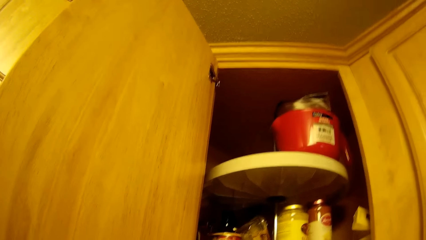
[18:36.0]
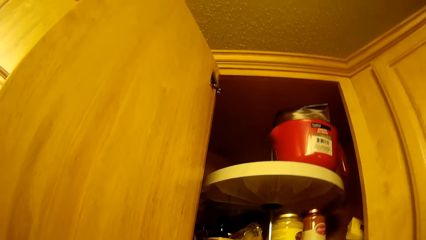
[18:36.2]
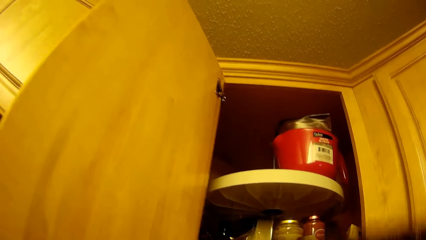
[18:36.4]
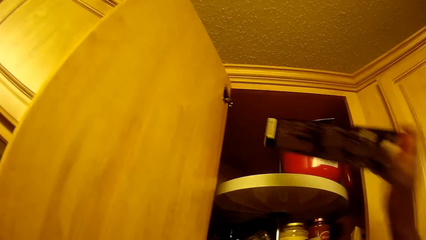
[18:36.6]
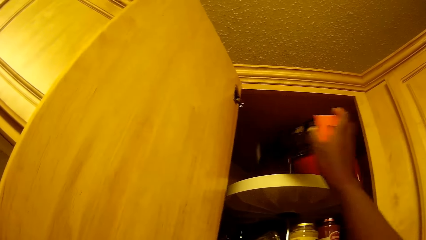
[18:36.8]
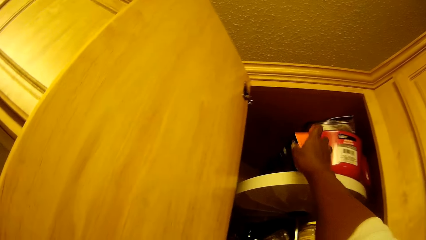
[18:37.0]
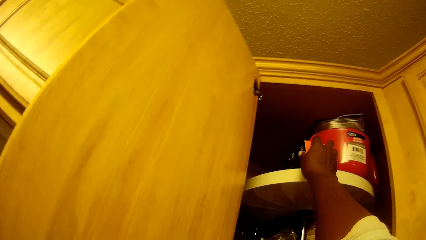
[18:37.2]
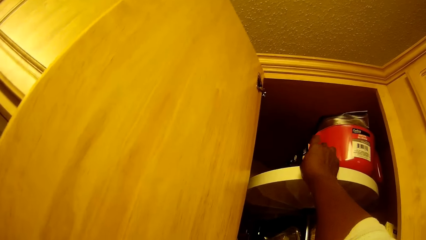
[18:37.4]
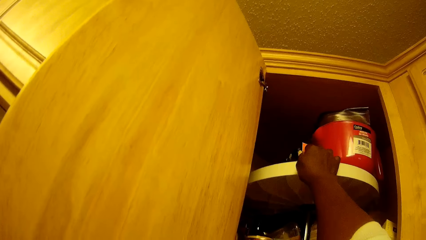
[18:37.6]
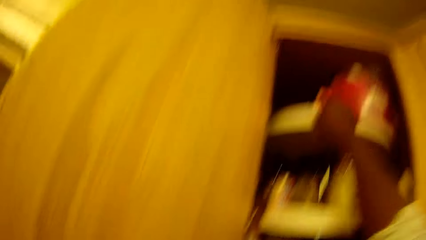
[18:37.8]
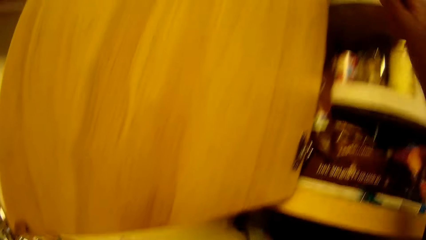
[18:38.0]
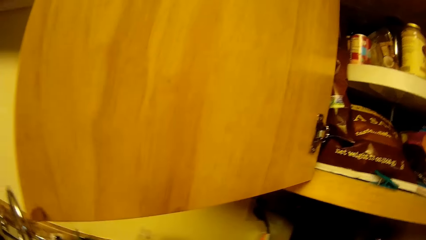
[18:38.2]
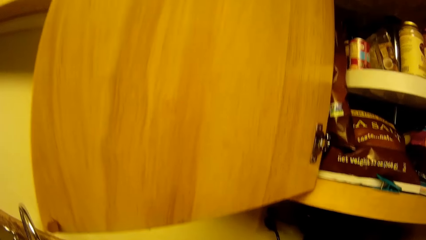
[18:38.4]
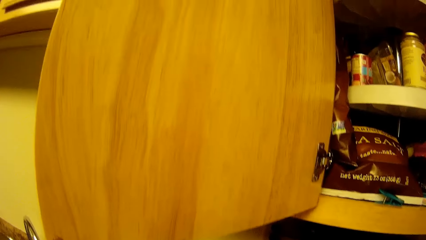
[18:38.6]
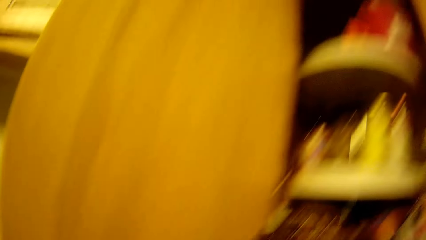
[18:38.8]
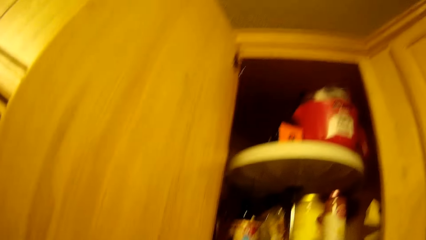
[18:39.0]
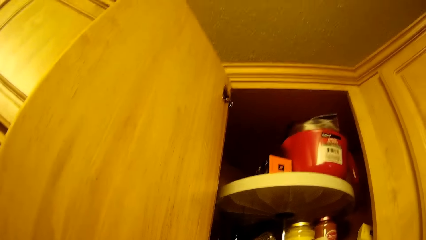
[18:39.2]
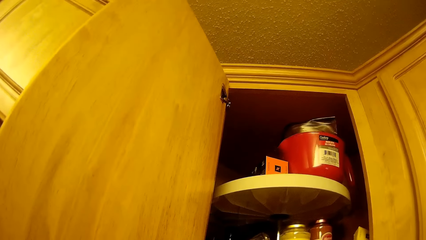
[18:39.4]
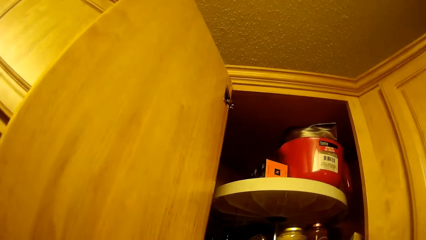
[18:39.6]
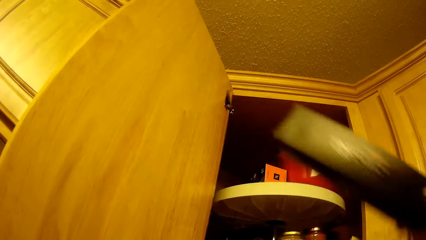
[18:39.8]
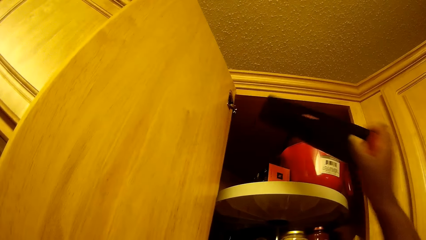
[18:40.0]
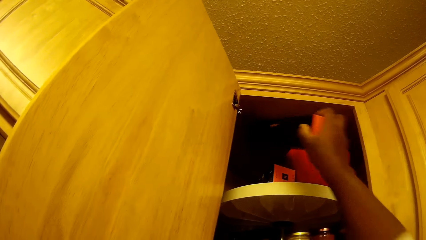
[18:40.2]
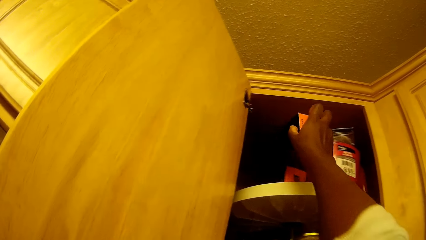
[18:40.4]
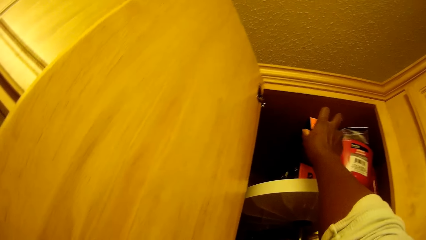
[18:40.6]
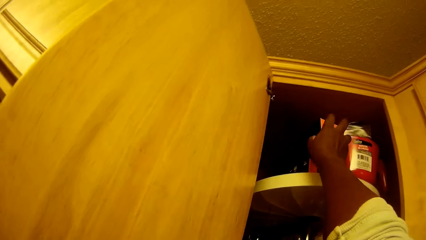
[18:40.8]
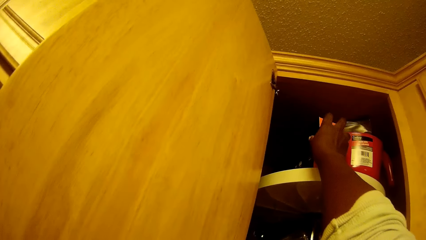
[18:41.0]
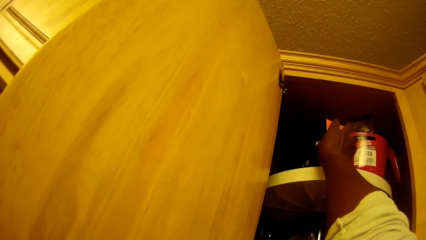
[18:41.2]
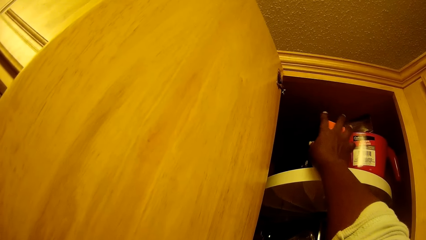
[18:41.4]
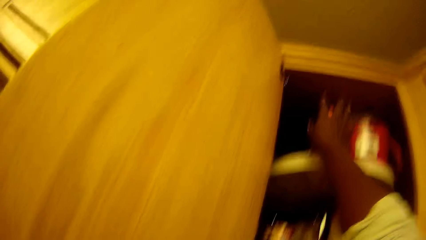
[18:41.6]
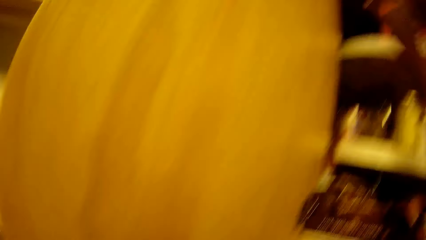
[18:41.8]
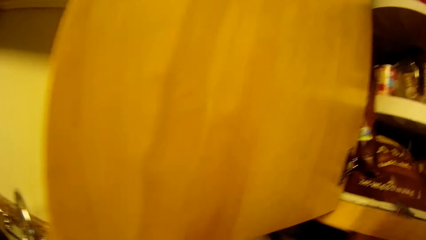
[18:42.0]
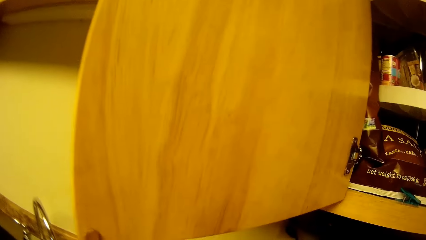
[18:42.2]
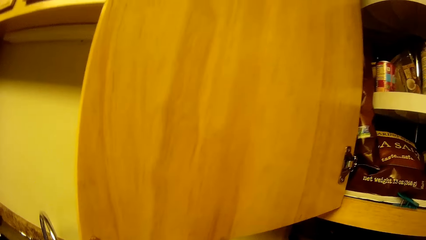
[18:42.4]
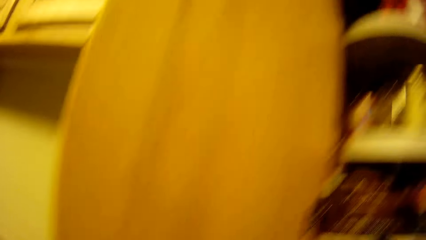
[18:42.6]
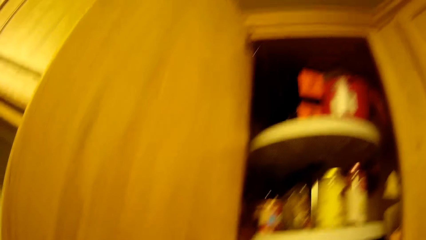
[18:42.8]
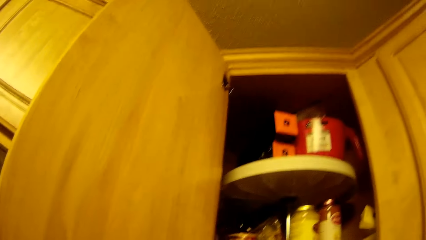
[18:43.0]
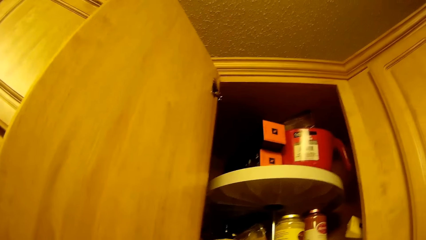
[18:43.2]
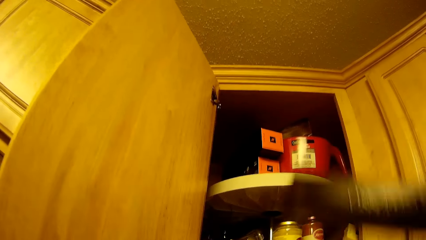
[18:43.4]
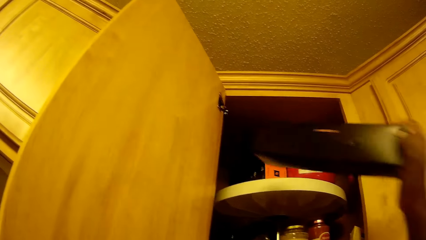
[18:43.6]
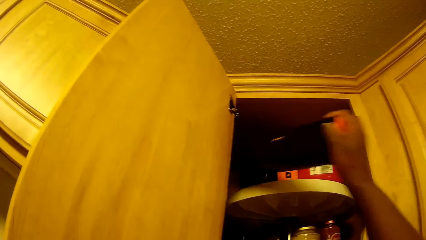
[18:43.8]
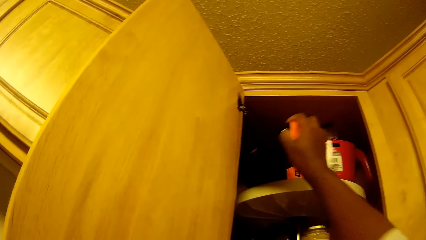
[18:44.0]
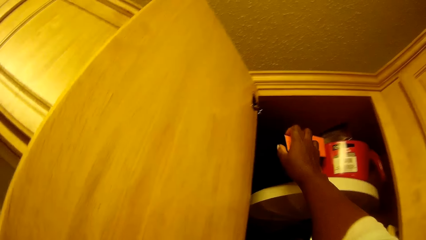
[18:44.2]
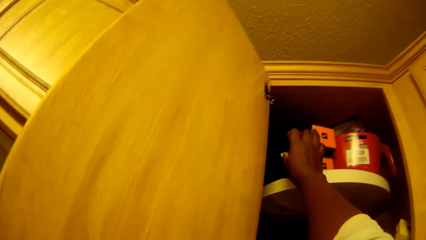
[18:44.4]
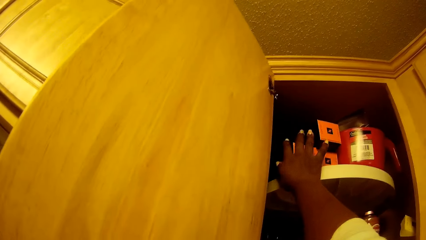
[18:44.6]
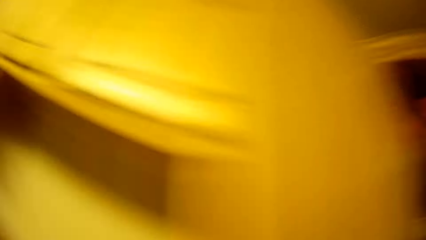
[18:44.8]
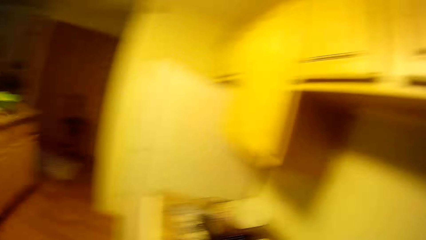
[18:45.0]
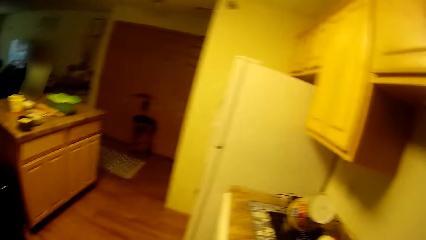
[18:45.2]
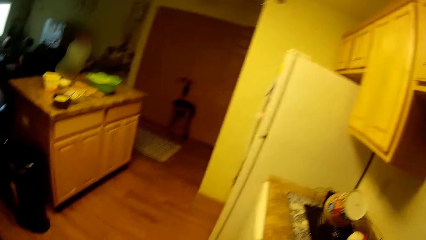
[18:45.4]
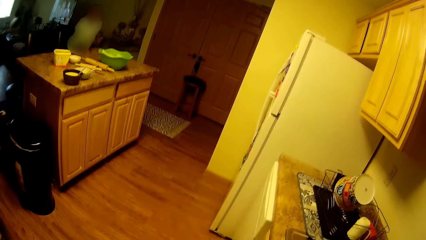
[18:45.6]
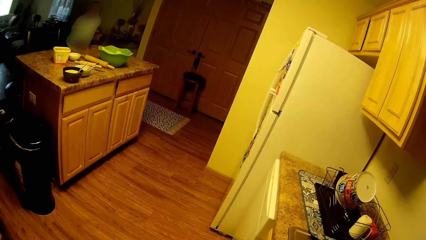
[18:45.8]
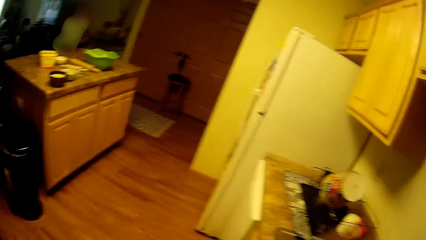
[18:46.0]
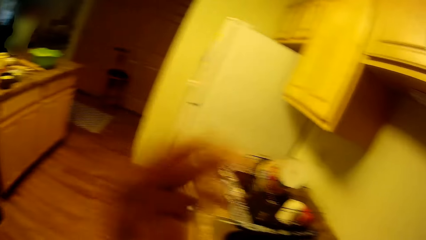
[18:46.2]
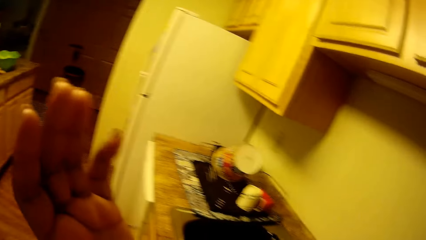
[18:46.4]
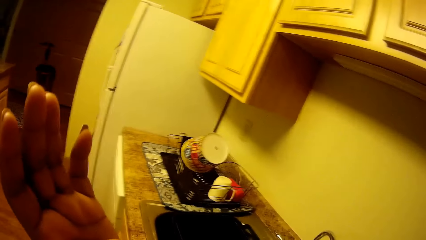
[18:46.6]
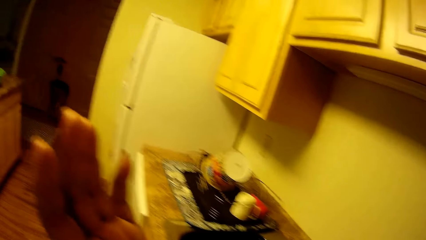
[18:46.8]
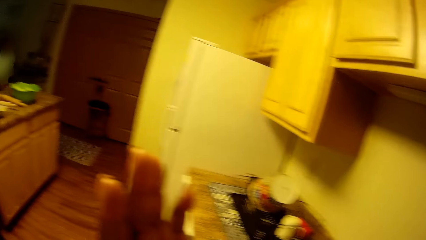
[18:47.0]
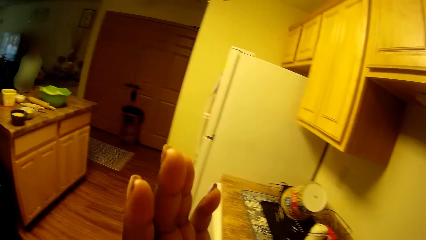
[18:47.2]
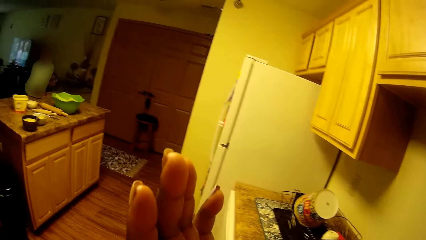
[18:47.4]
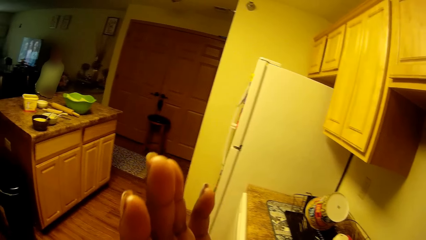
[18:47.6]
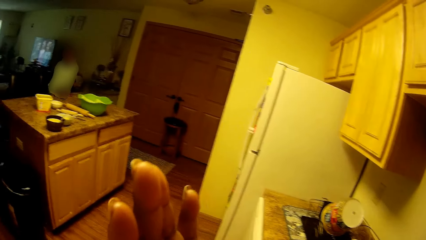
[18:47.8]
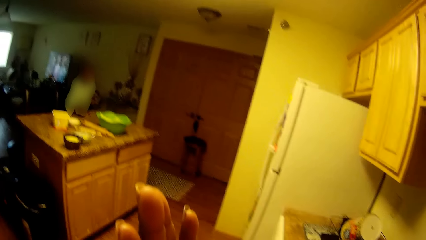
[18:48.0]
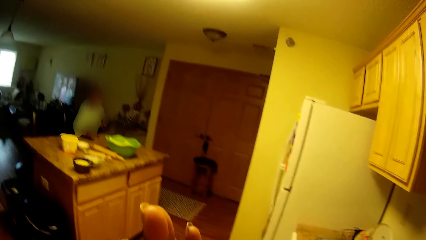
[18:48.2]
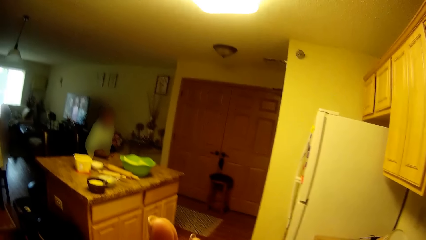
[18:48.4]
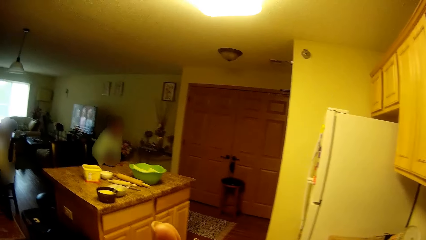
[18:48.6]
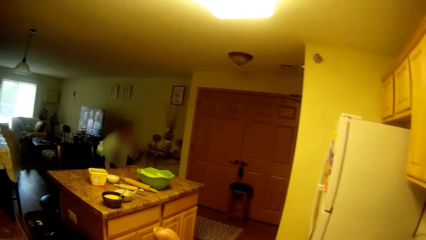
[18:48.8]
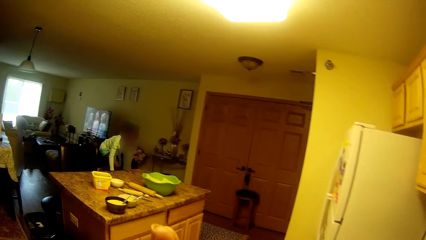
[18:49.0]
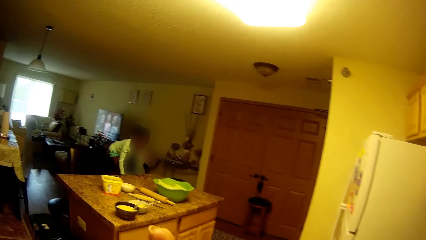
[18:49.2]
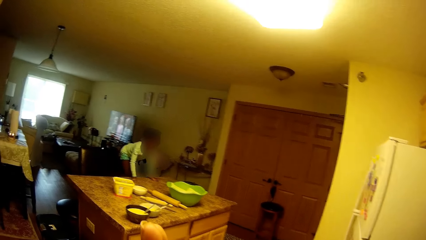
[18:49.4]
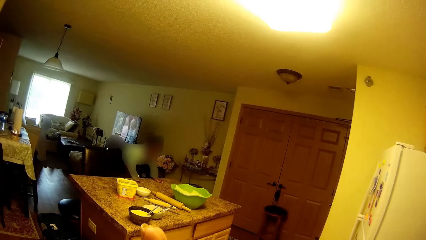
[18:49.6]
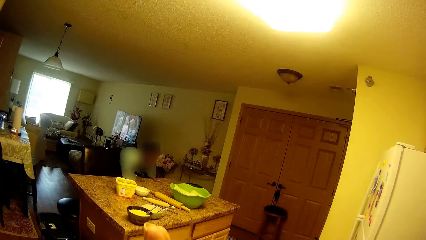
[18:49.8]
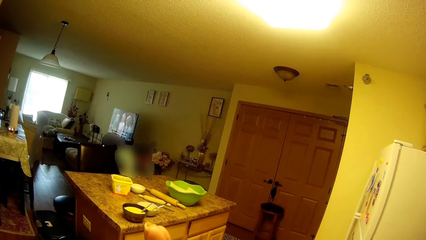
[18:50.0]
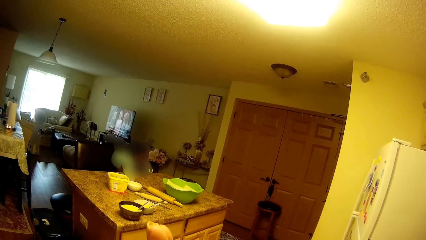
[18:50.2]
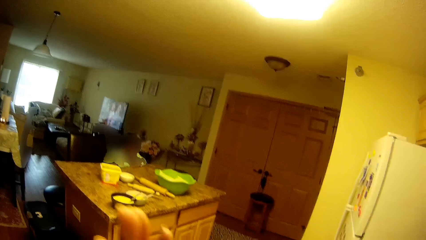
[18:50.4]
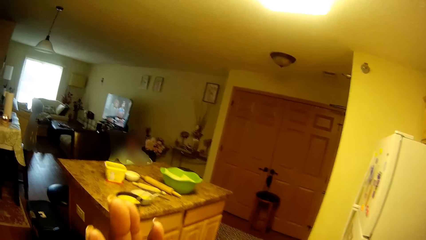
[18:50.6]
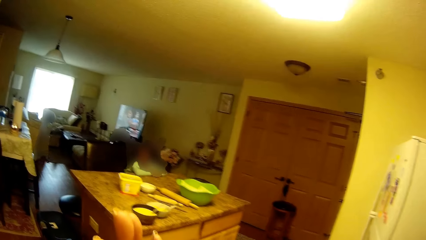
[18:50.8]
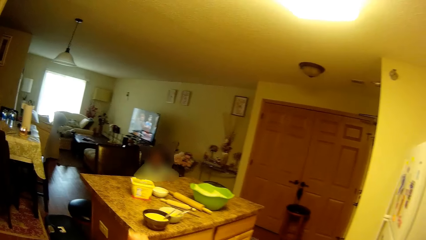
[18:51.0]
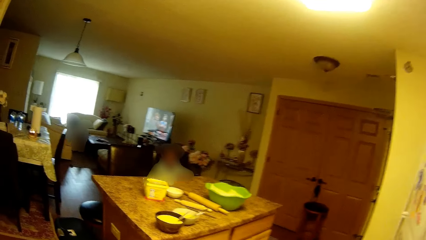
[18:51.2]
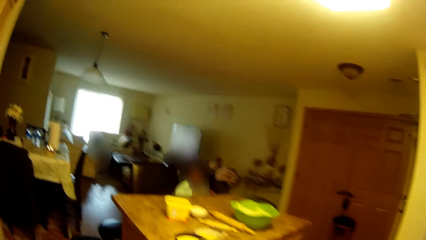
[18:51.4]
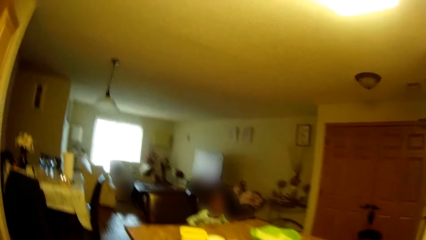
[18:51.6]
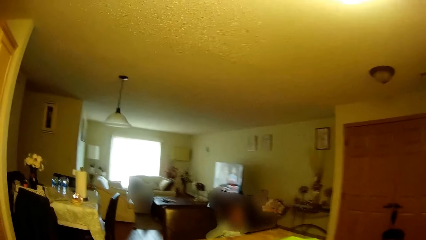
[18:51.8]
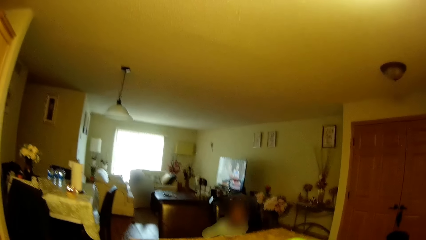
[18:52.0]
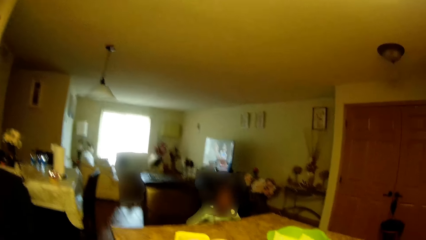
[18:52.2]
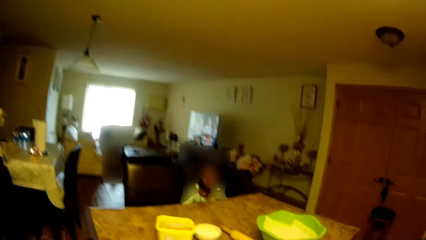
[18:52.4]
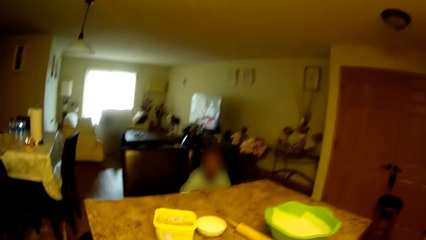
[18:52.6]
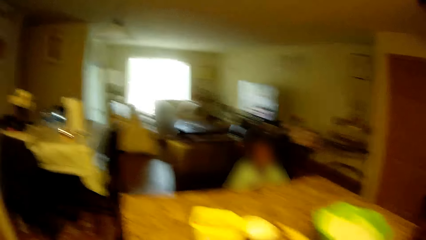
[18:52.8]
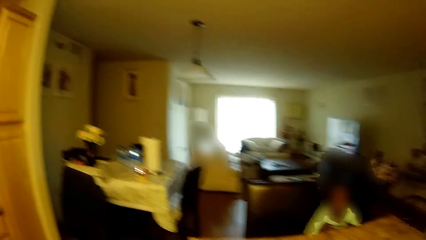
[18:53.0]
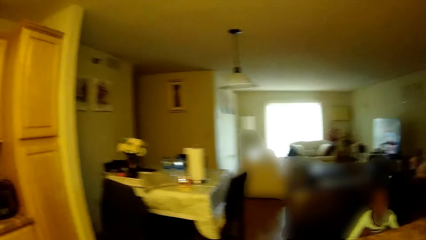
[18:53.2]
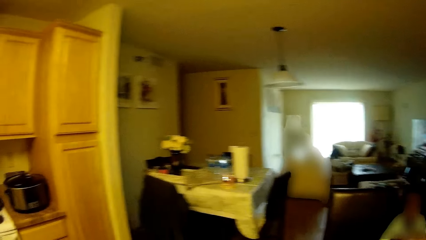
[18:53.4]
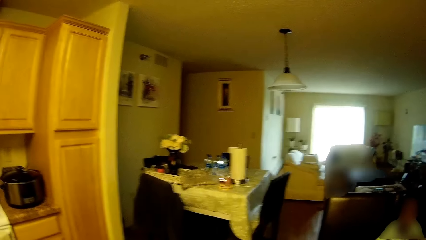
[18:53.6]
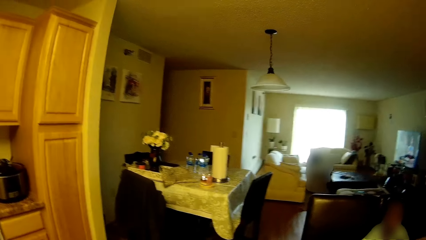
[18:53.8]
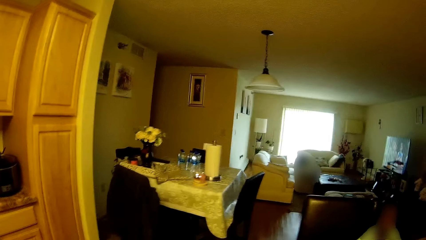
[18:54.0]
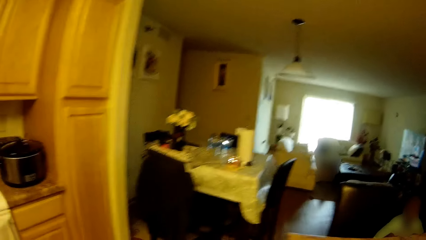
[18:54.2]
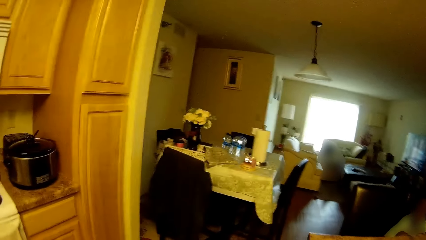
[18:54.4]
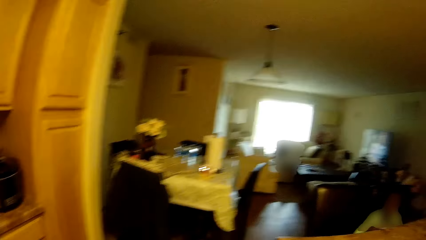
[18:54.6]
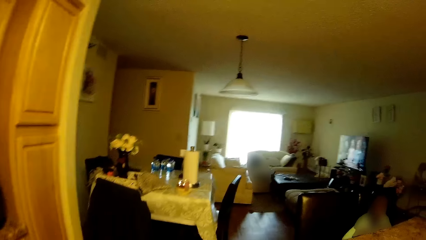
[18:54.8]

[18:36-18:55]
The camera wearer places some box of coffee pods into the cupboard or cabinet with her right hand. The girl converses with the camera wearer. The camera wearer puts something in the cabinet. She puts something in the cabinet again. She looks around and lifts a hand. The girl moves from the kitchen countertop and sits on a chair. The camera wearer moves around.
